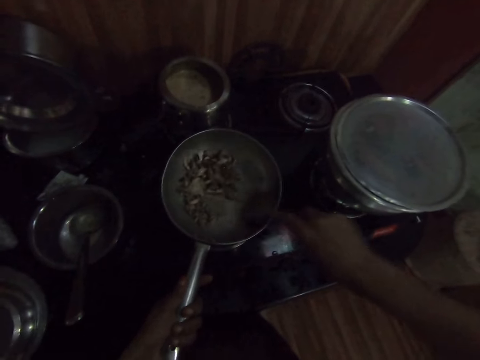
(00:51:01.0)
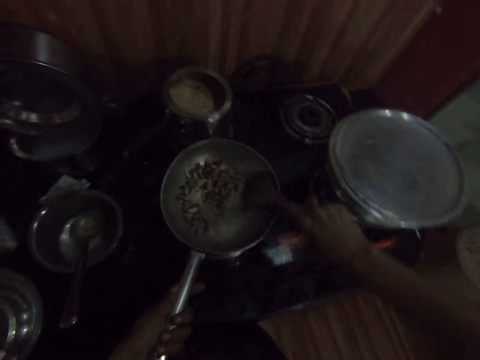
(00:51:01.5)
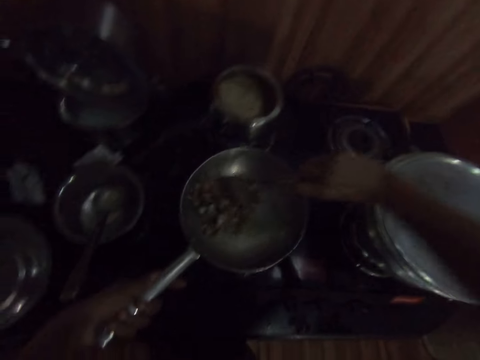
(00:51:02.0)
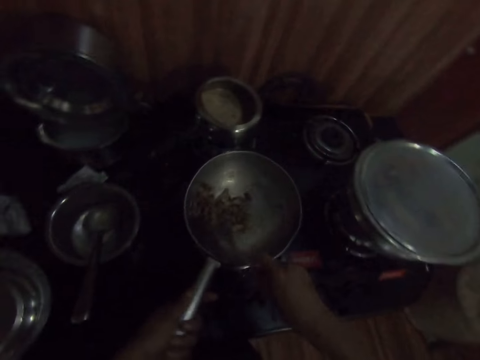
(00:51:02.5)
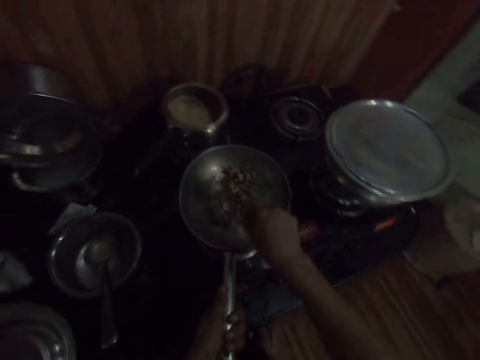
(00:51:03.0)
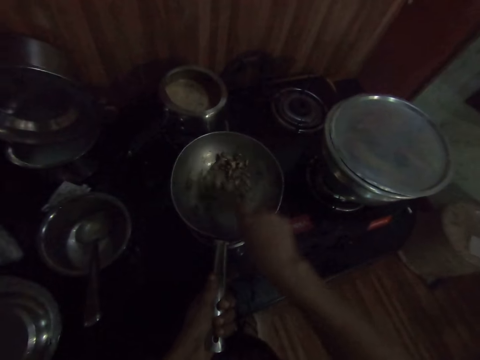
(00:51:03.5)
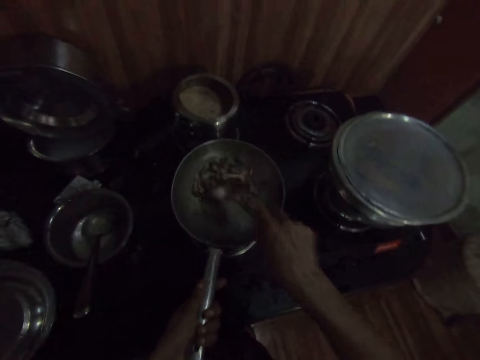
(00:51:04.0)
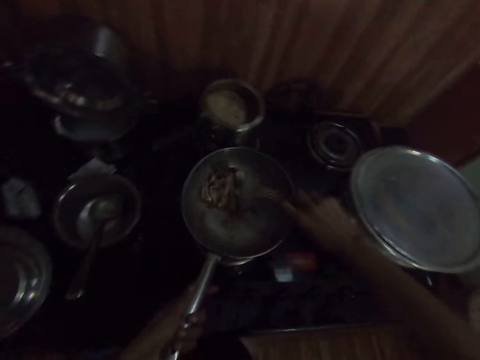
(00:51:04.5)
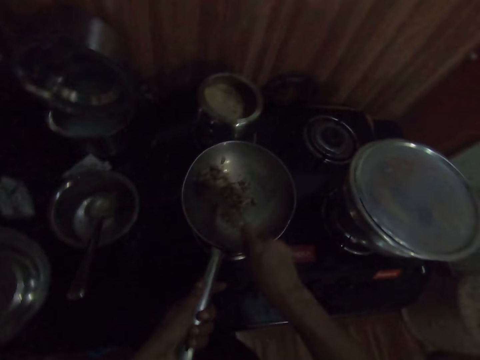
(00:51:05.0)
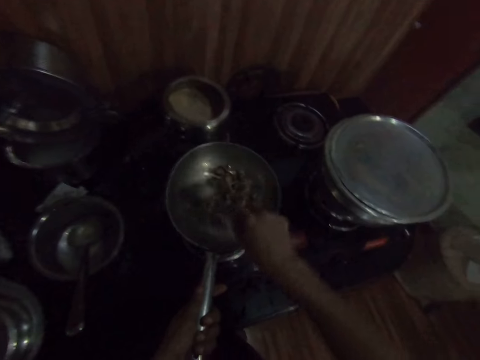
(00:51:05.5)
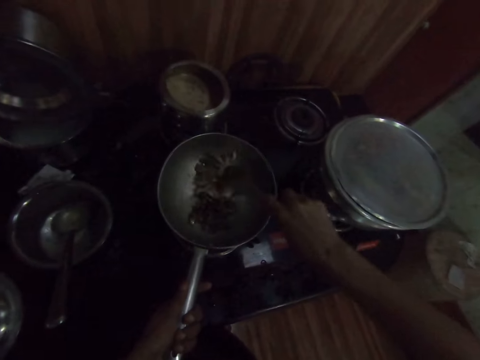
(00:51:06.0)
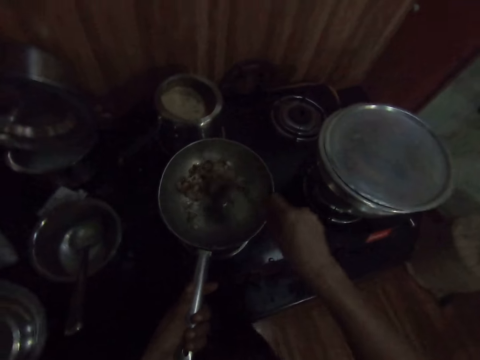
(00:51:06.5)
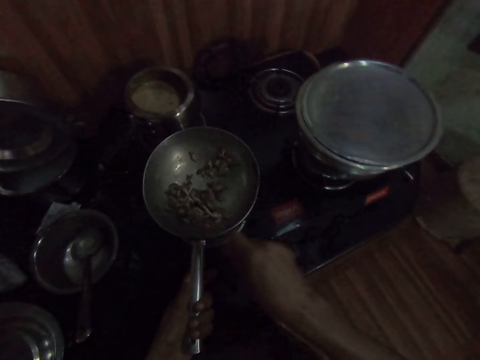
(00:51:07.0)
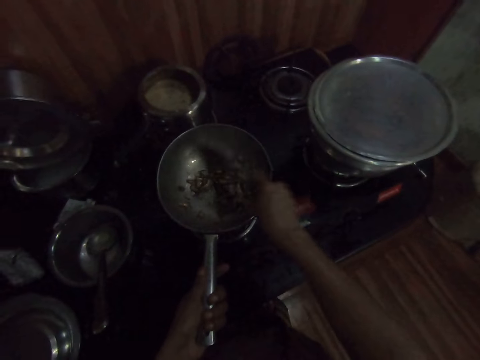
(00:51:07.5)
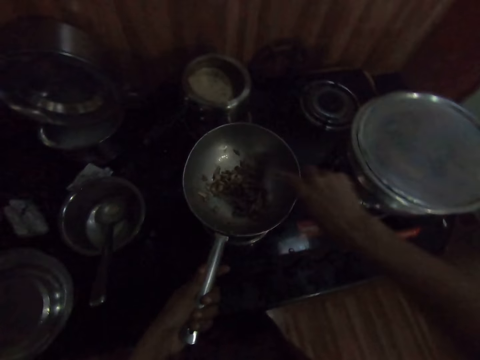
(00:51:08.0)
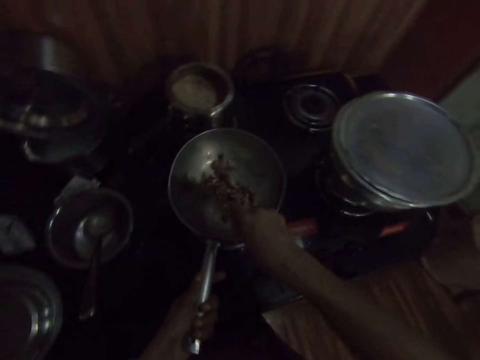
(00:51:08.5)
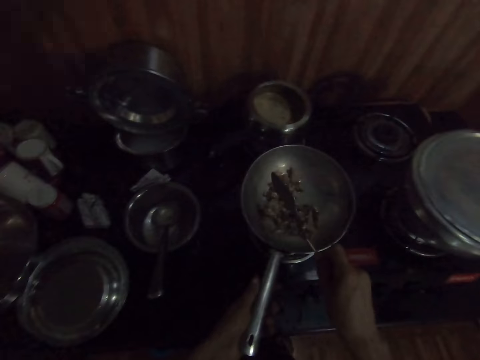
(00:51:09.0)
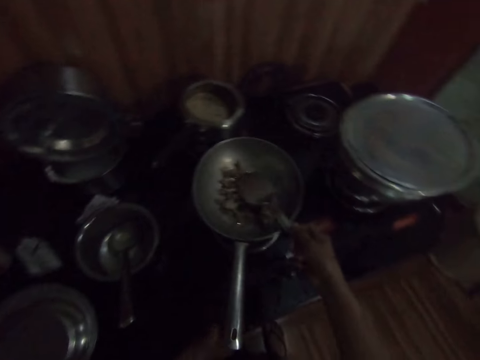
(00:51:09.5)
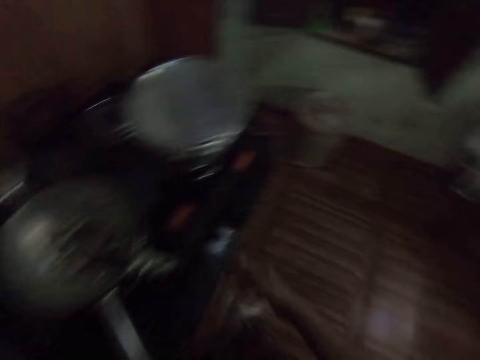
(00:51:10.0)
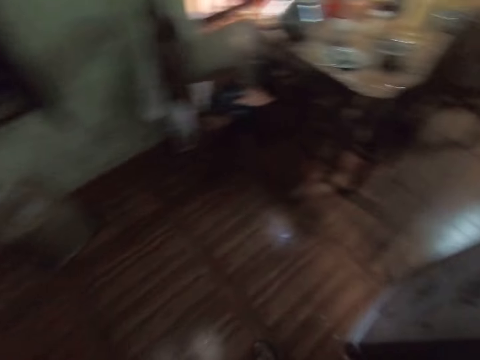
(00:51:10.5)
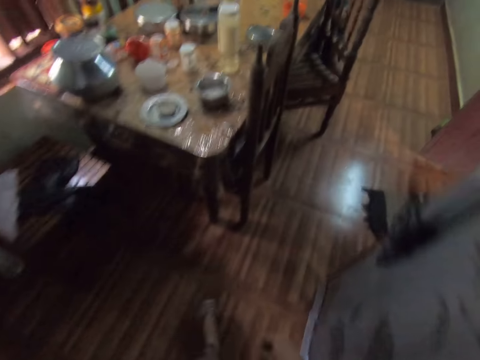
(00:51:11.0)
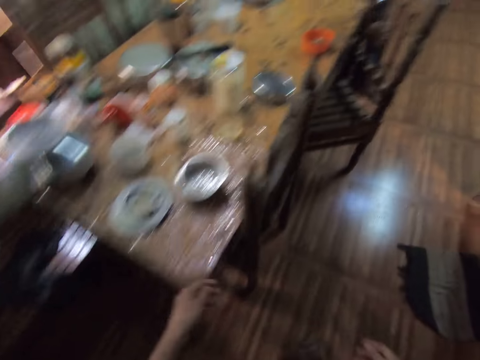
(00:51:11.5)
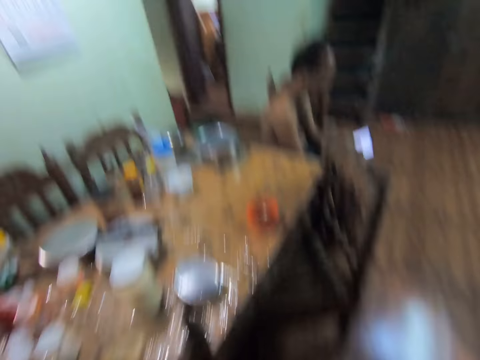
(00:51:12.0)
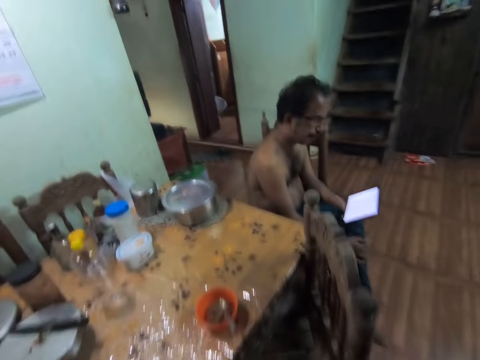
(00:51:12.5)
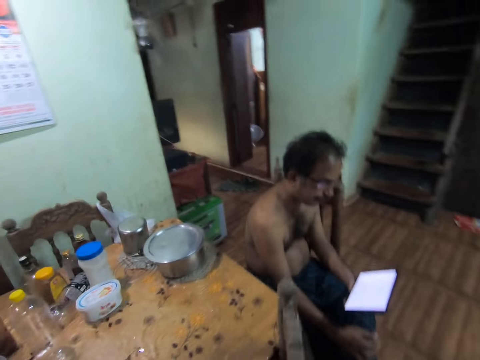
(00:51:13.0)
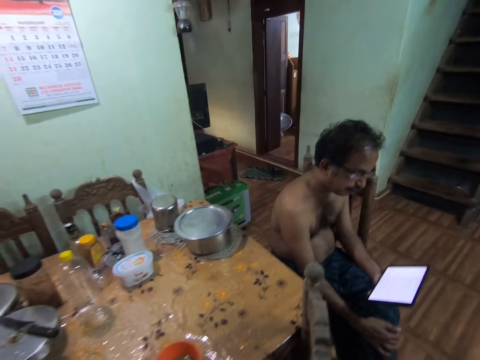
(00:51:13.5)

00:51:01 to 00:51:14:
The camera wearer drops the spatula in the sauce pan with her right hand. She walks.

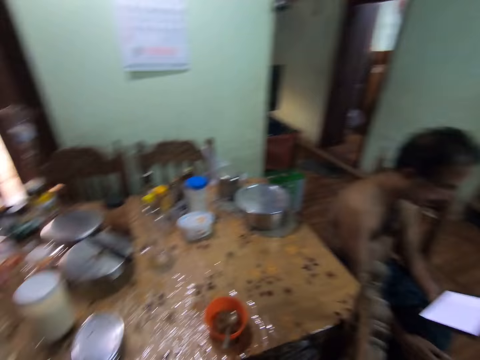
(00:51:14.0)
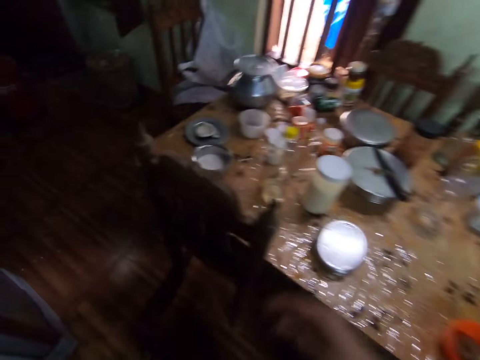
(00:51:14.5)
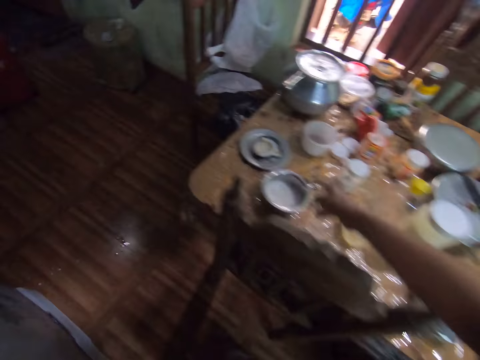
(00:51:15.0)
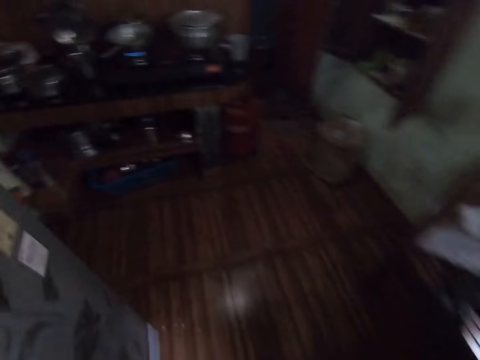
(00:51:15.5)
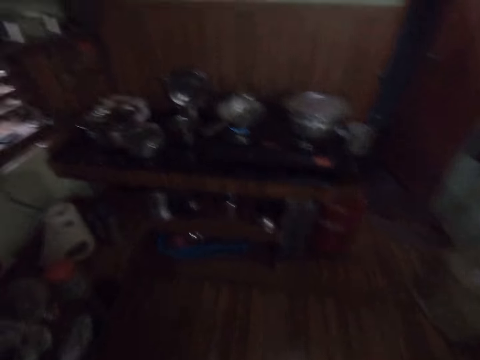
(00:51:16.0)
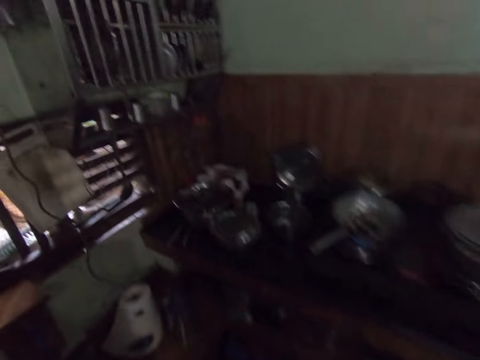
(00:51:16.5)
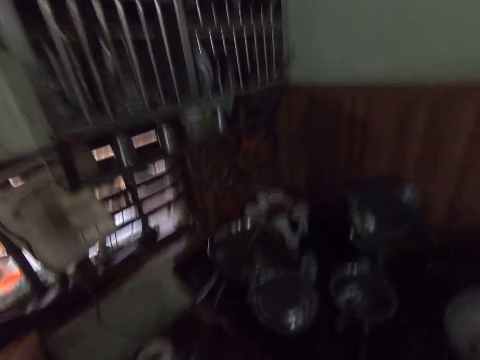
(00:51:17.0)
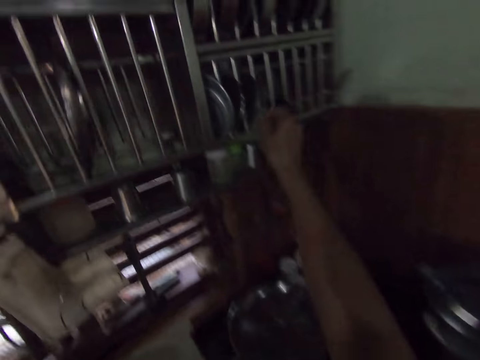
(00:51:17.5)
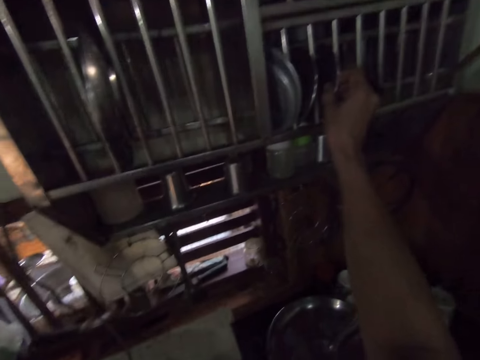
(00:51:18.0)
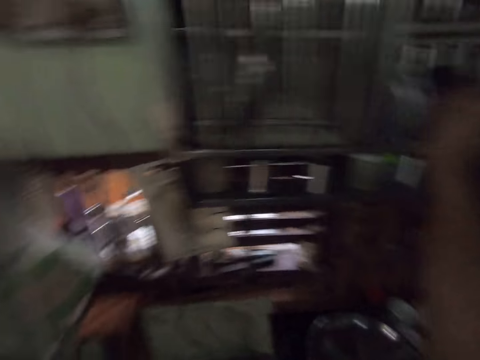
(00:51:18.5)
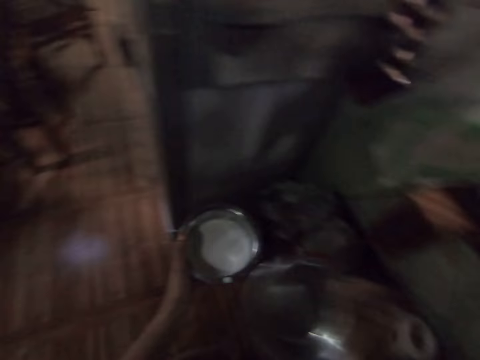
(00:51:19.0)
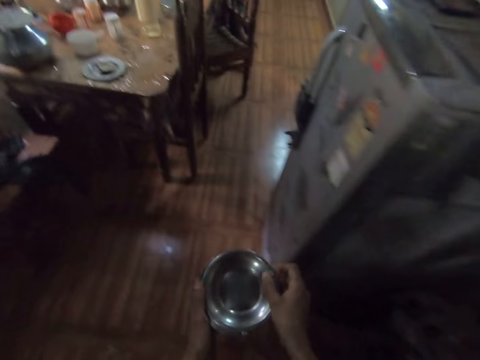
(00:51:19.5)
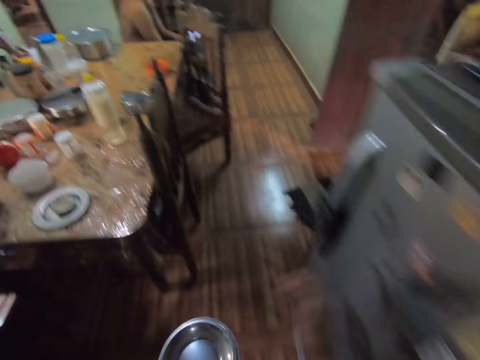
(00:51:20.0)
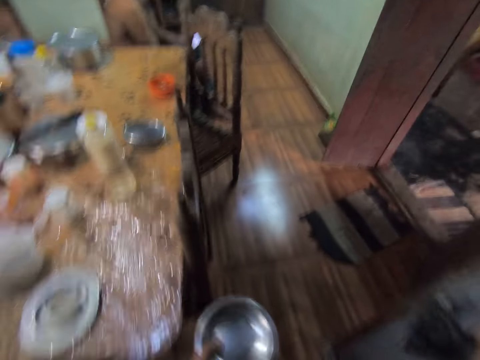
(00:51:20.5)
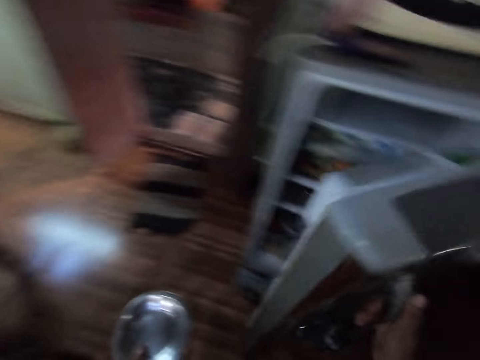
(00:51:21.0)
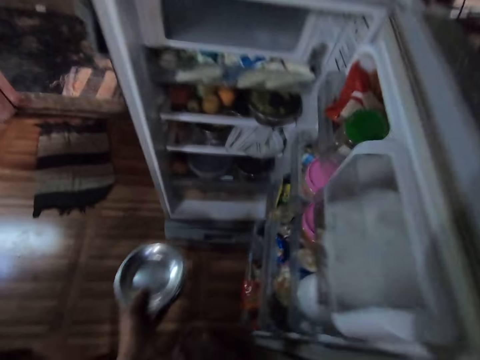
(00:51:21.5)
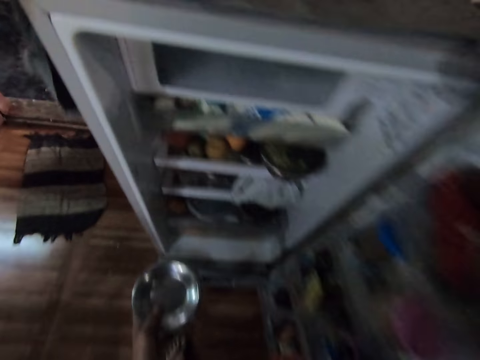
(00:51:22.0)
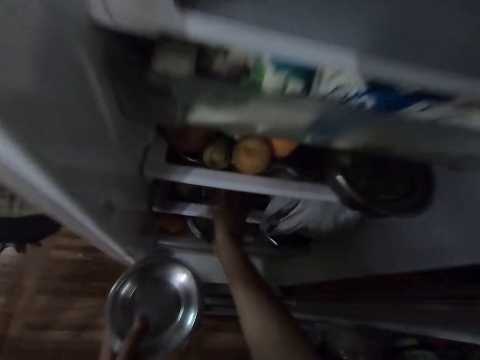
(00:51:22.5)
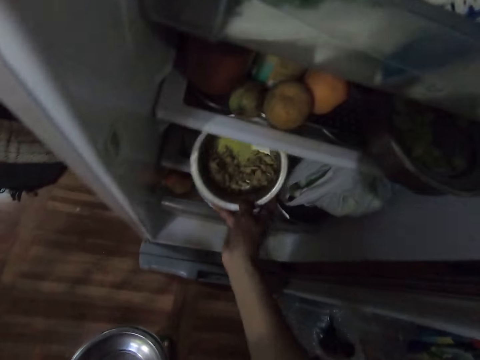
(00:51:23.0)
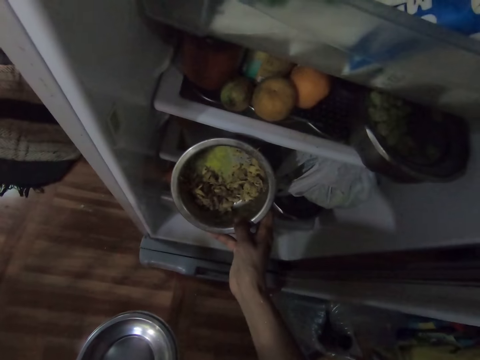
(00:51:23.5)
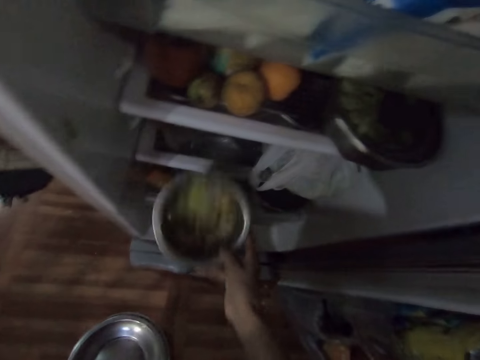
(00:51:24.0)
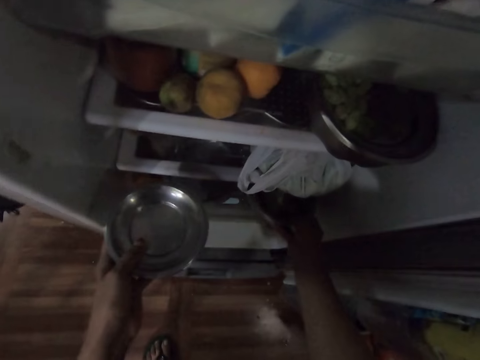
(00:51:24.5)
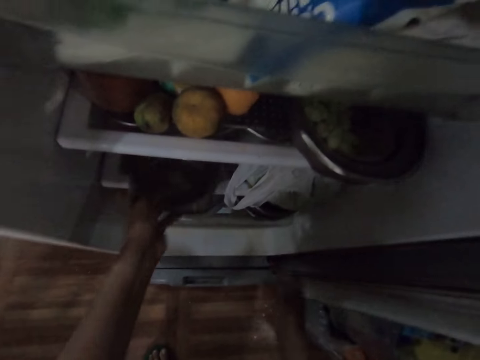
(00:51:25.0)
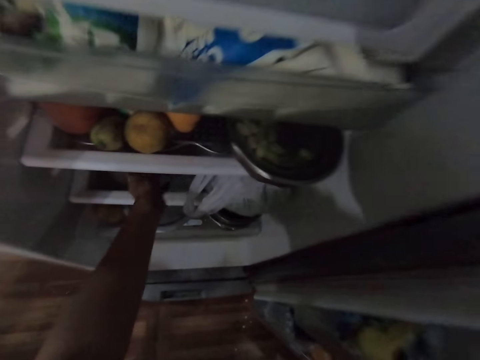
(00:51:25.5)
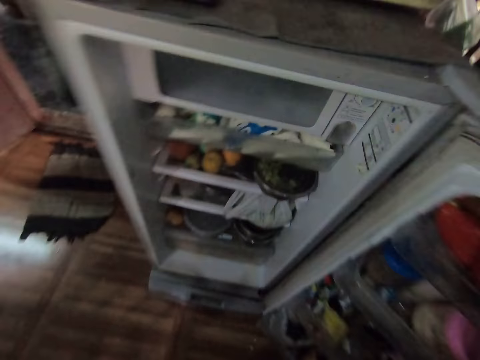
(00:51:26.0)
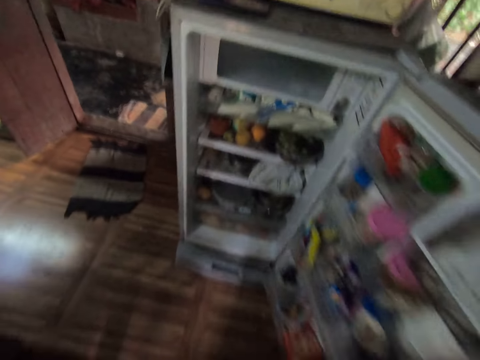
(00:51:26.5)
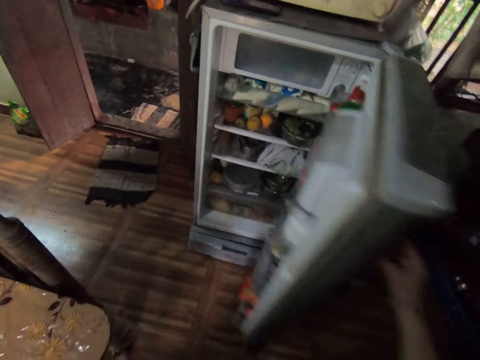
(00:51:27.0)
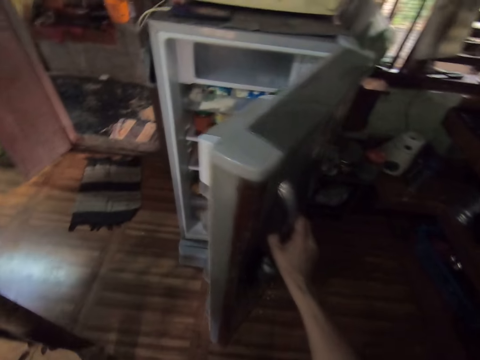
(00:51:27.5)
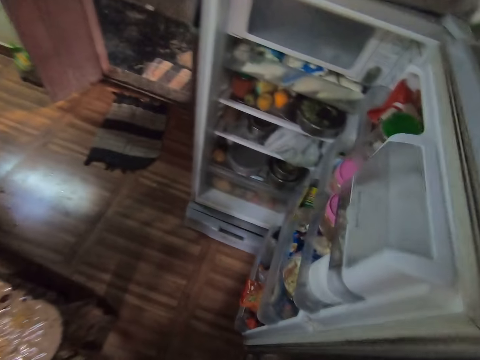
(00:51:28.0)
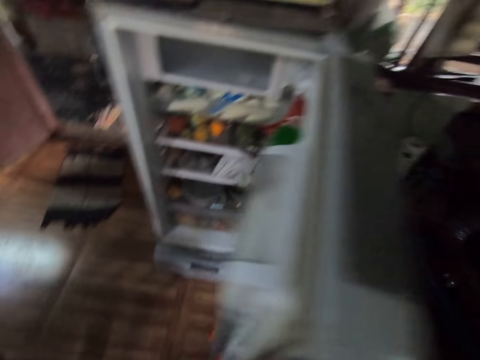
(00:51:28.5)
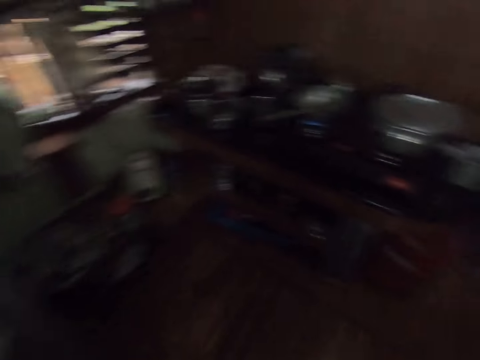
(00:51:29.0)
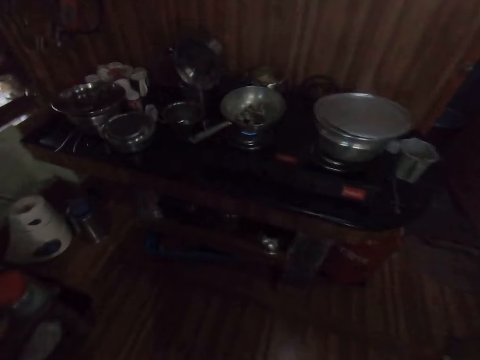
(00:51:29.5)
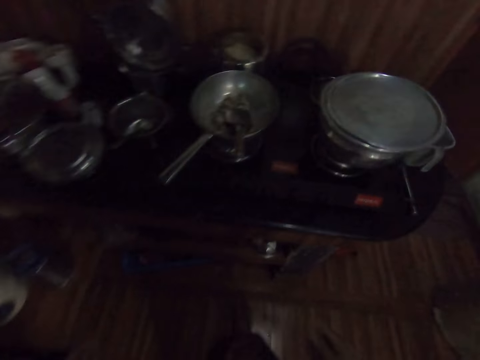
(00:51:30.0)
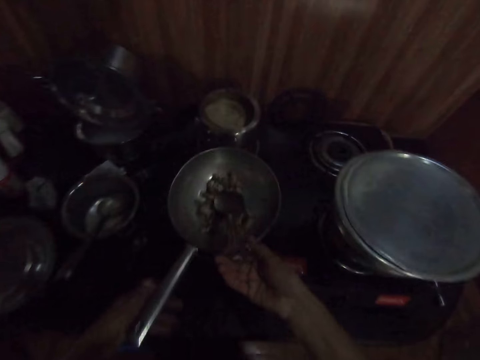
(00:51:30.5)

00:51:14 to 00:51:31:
The camera wearer picks up a bowl or plate on the table with her right hand. She walks. She picks up a lid in the utensil rack with her right hand. She covers the bowl with the lid in her right hand. She opens a refrigerator with her right hand. She walks. She looks at the food in the plate. She picks up another bowl in the refrigerator with her right hand. She drops the bowl in the refrigerator with her right hand. She drops the bowl in the refrigerator with her left hand. She closes the refrigerator with her right hand. She walks. She picks up the spatula in the sauce pan with her right hand.
